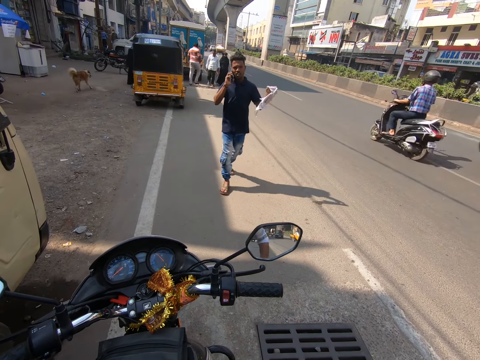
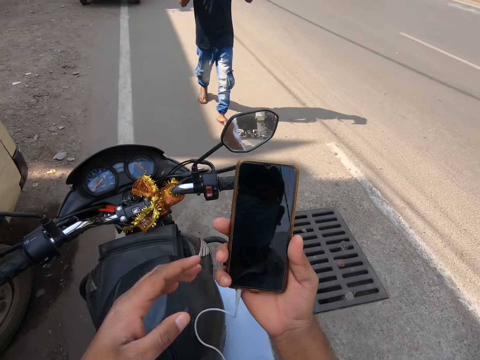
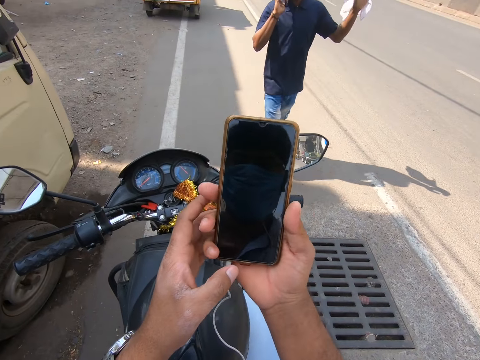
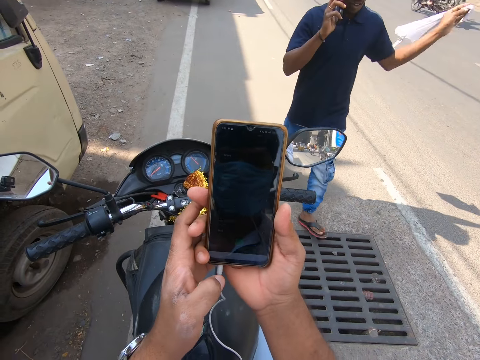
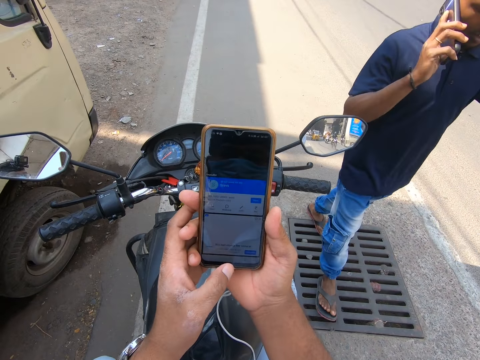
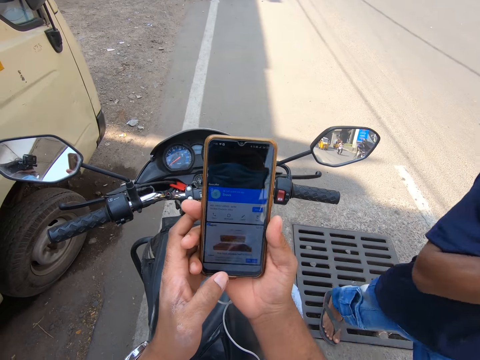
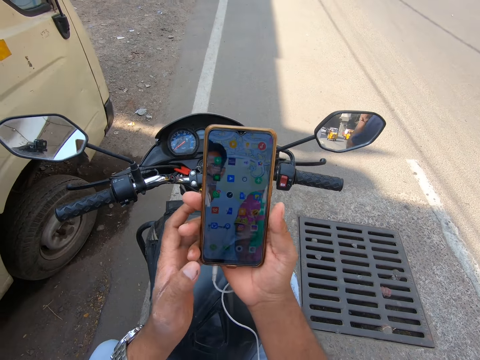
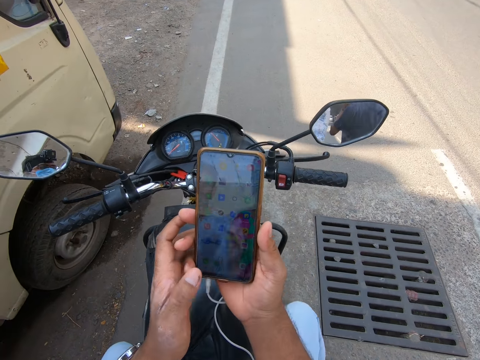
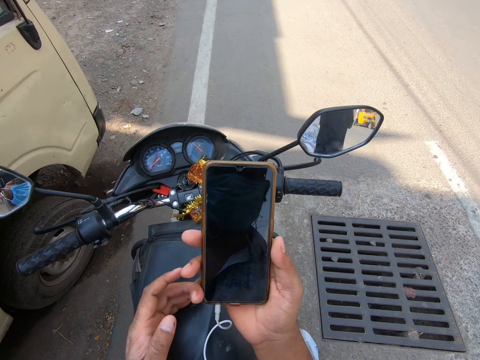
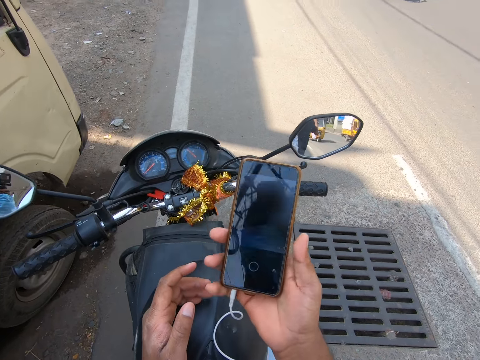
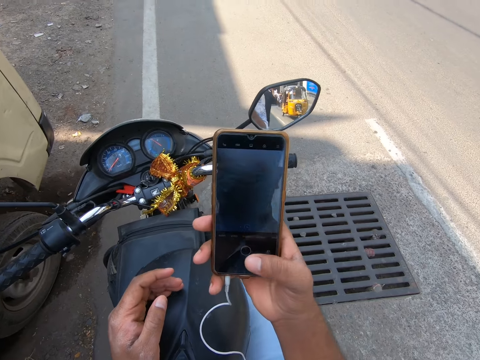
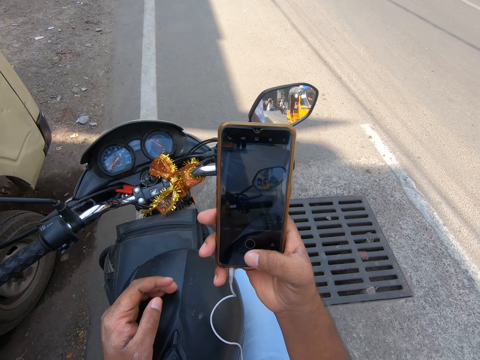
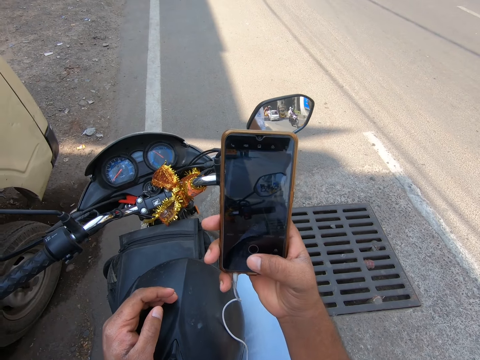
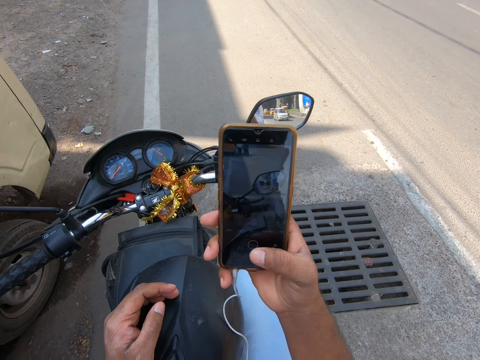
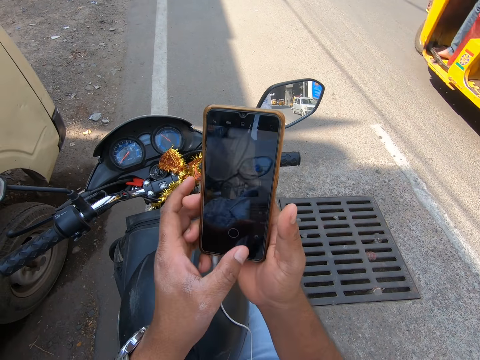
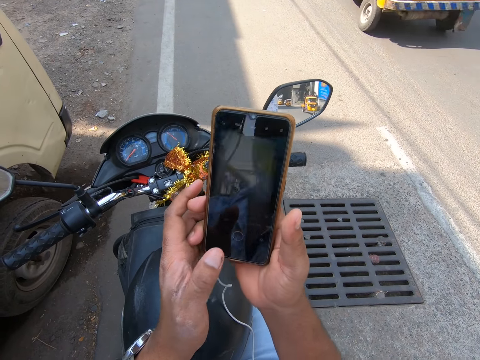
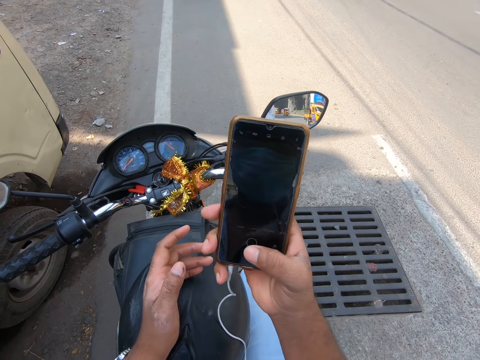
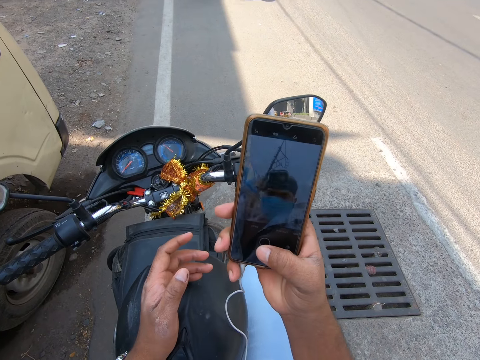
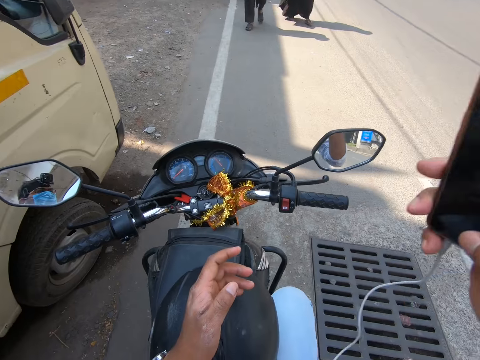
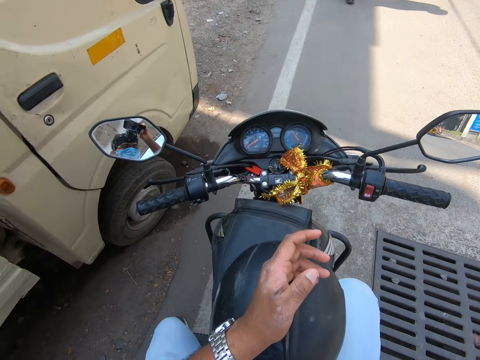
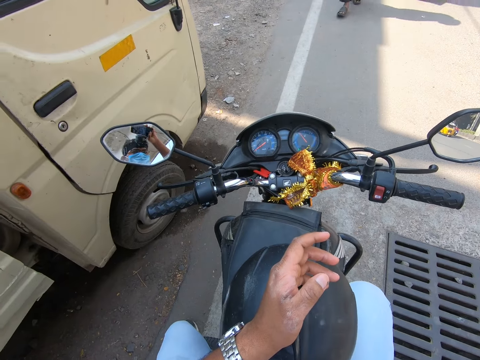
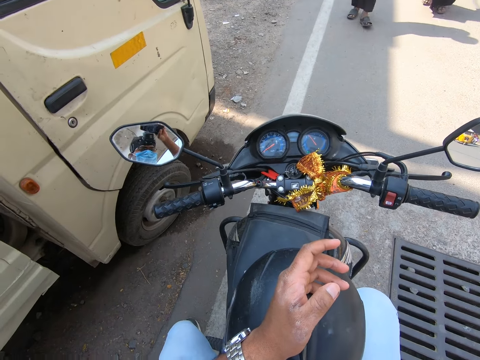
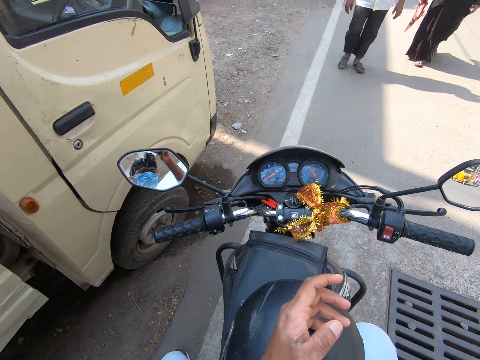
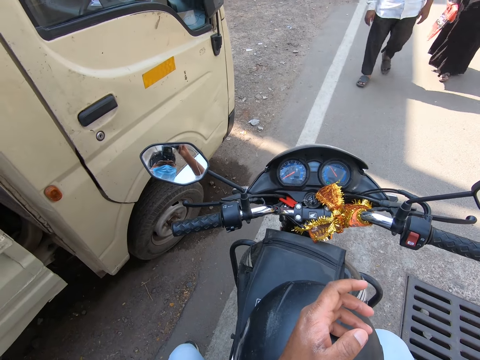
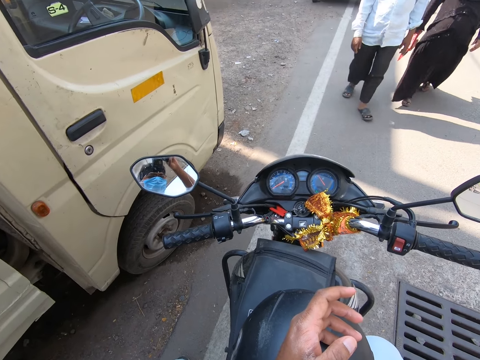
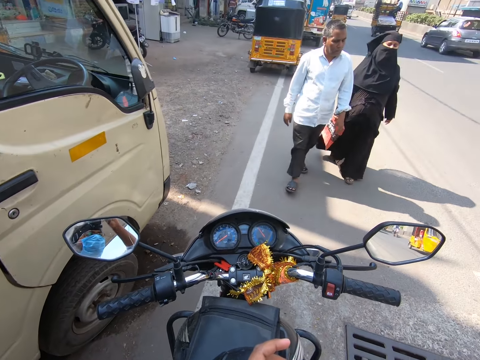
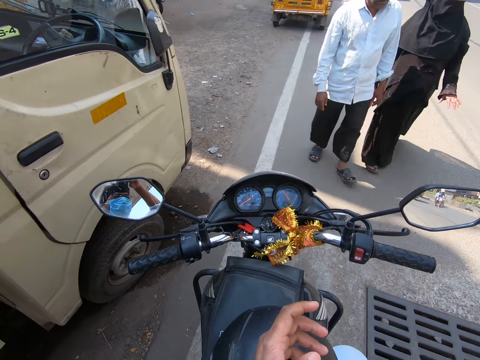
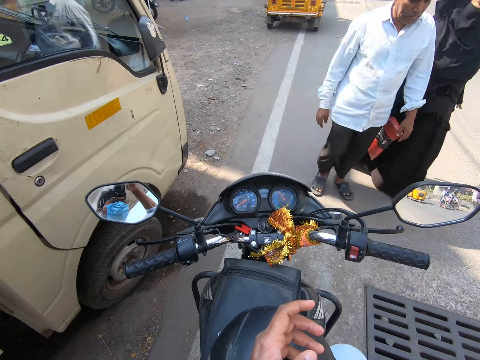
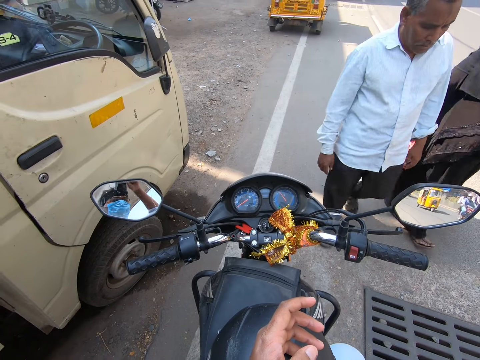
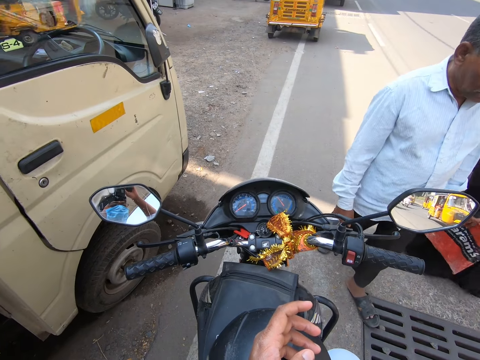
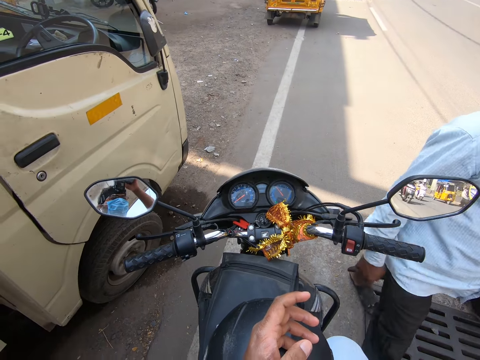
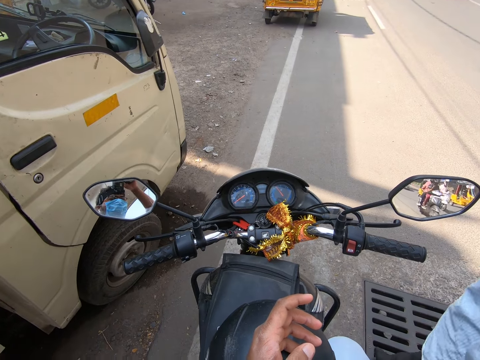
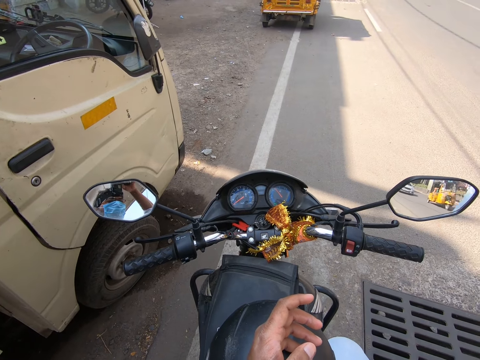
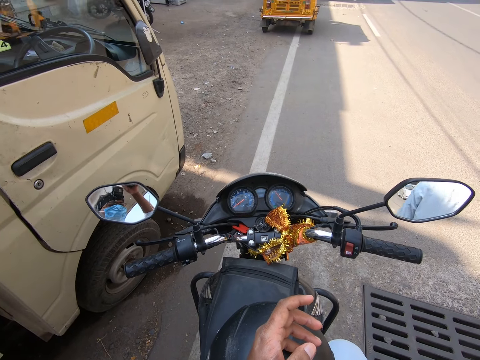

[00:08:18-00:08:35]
The camera wearer looks around. He brings out a cellphone from his pocket with his right hand. He operates the cellphone with his left hand. A man walks past the camera wearer. The camera wearer places his left hand on the helmet. He operates the cellphone with his right hand. He operates the cellphone with his left hand. He operates the cellphone with his right hand. He places his left hand on the helmet. He touches his camera with his right hand. He looks at the speedometer. Another man and a woman walk past the camera wearer.

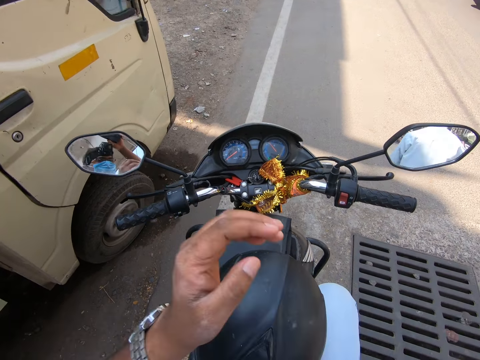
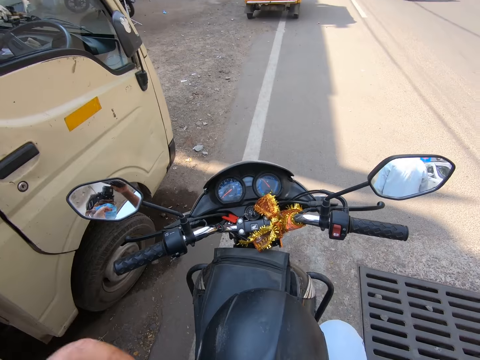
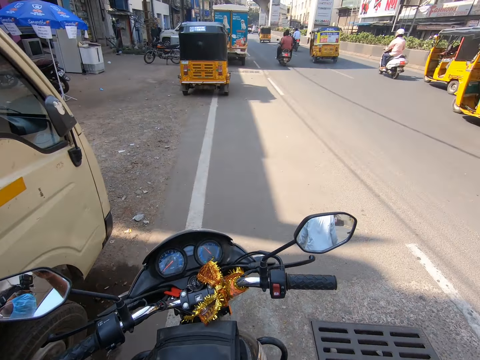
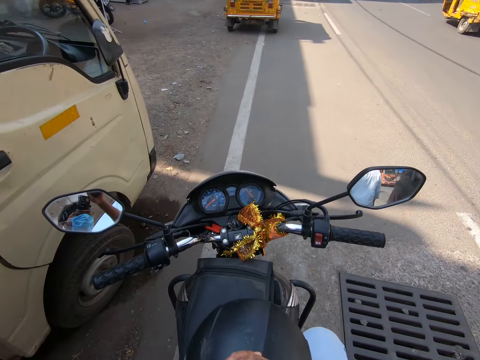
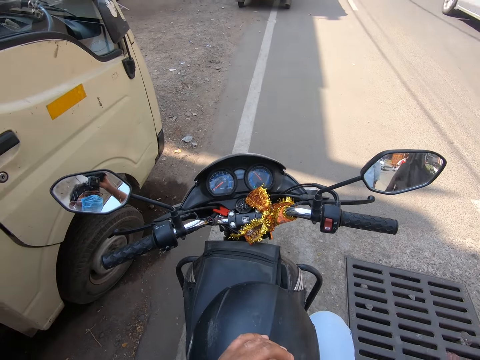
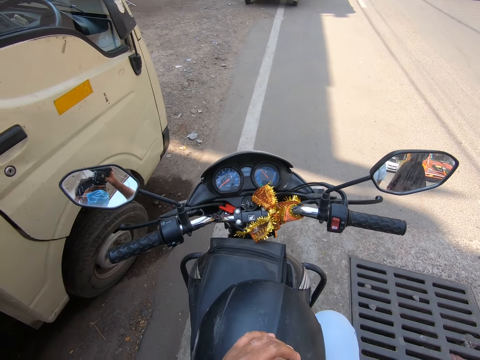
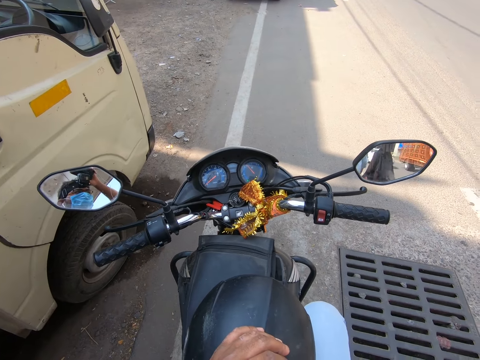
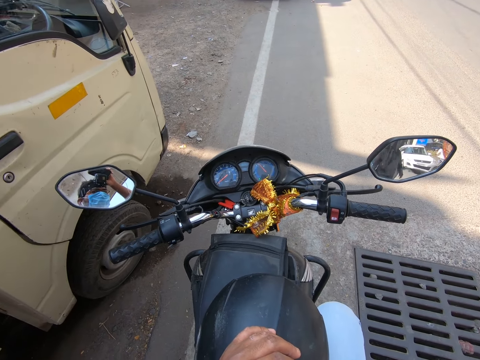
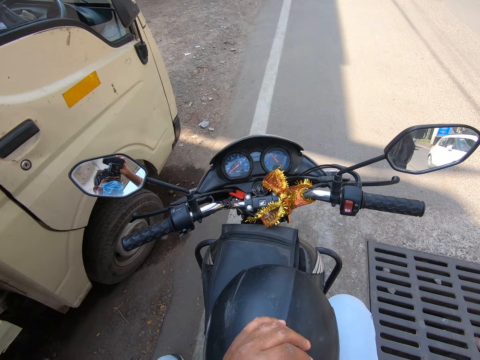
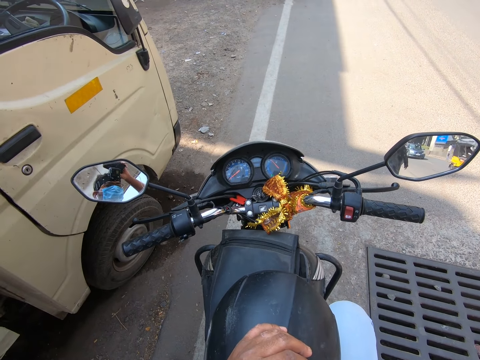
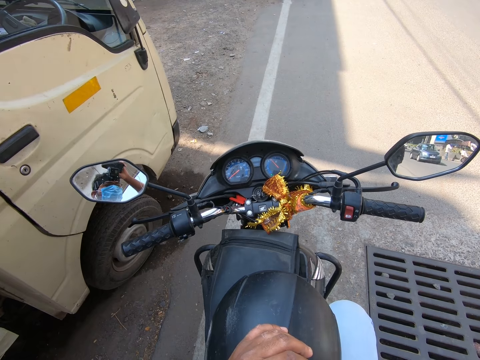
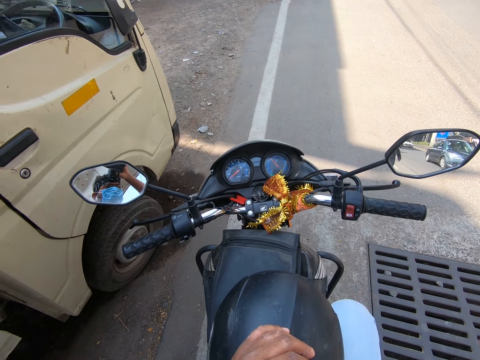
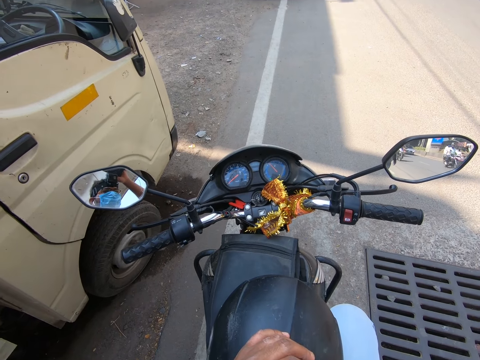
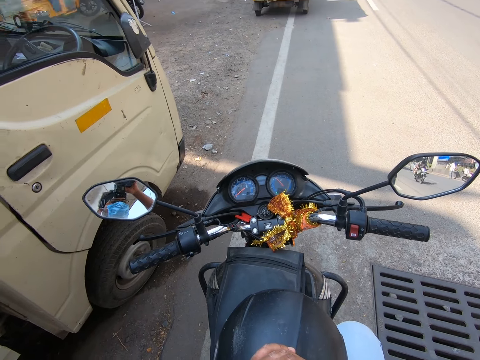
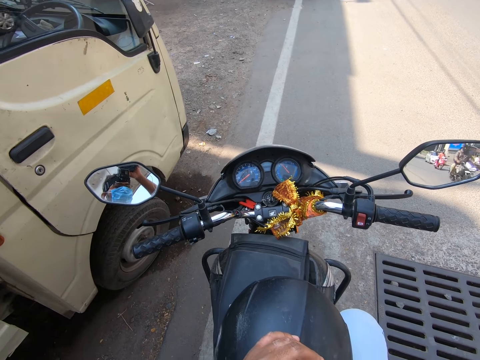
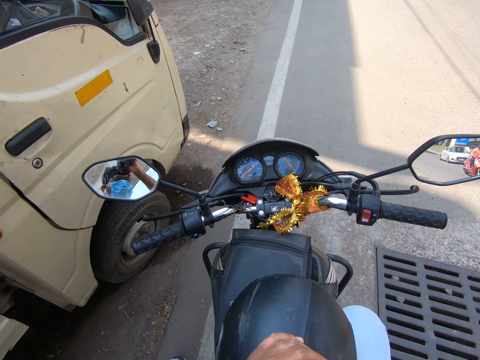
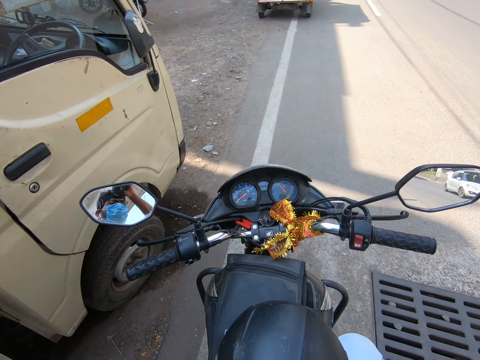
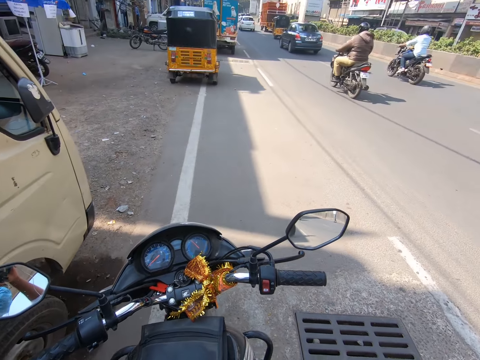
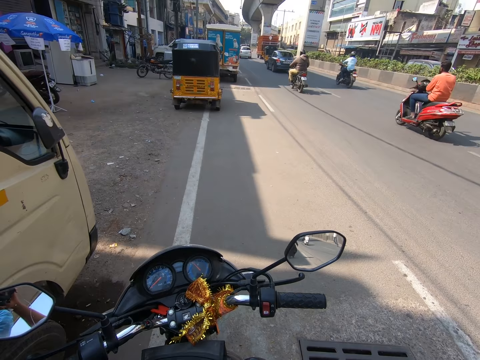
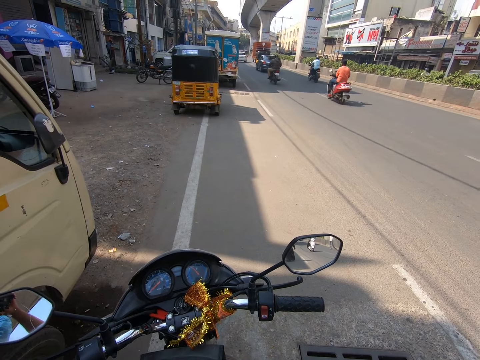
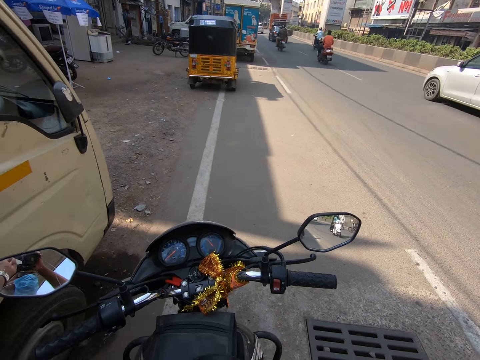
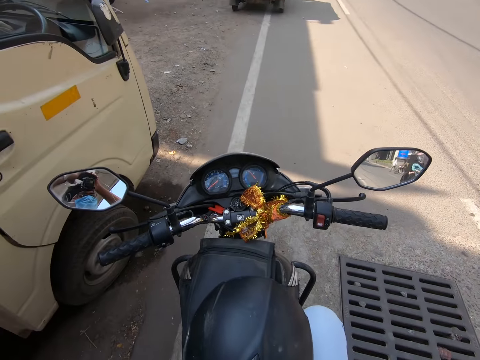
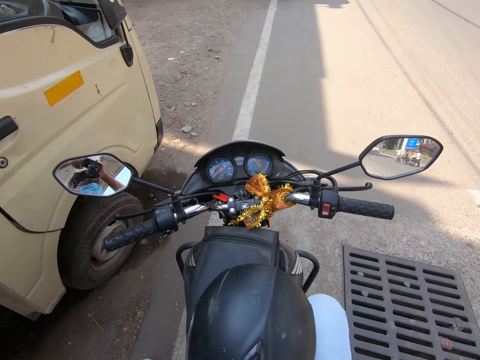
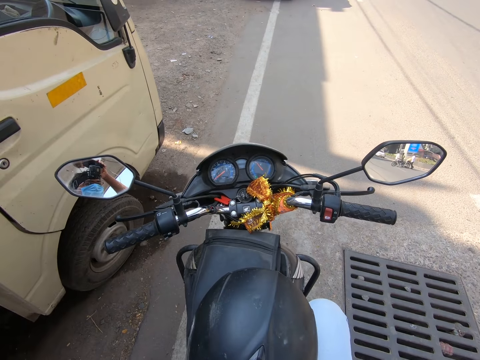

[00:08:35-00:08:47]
The camera wearer adjusts the camera.
